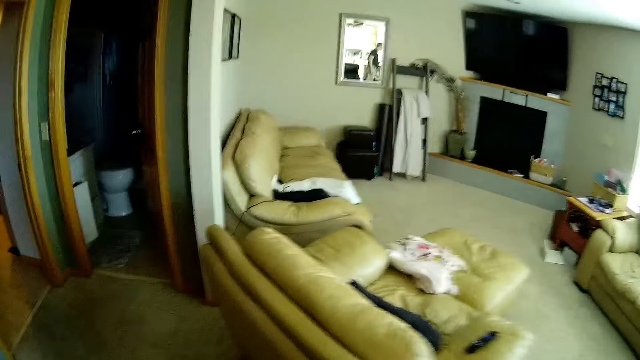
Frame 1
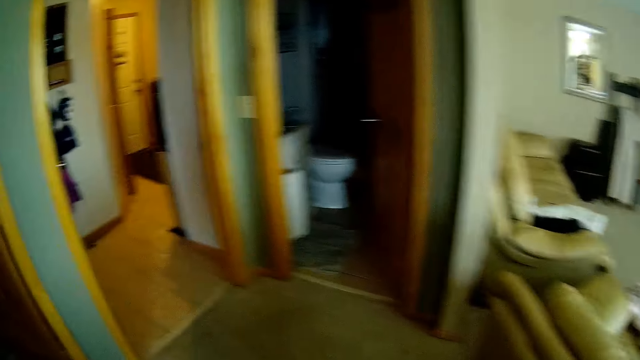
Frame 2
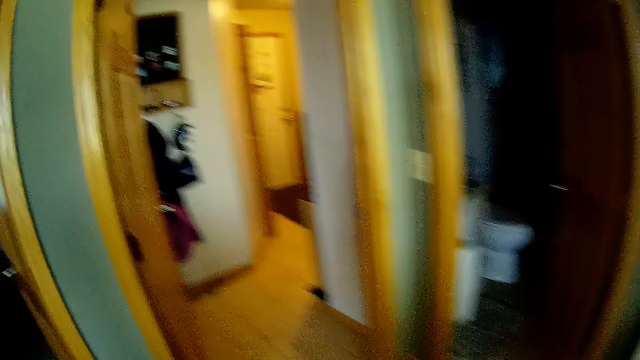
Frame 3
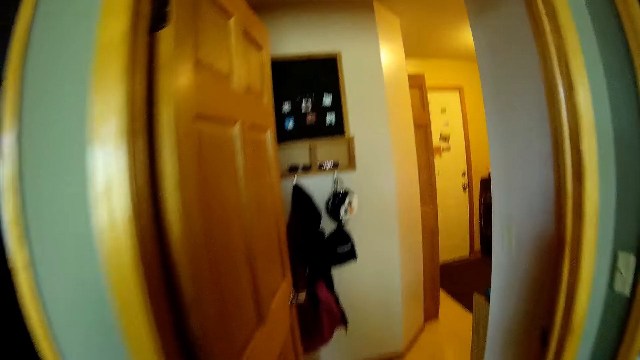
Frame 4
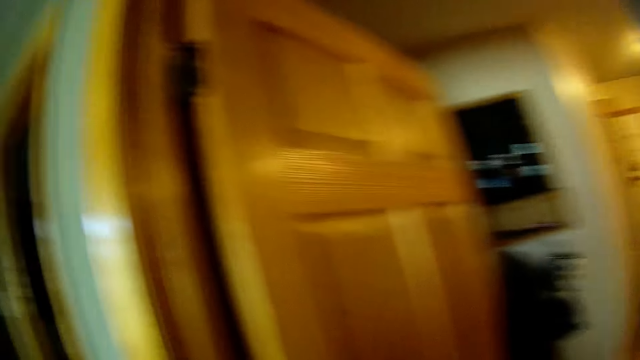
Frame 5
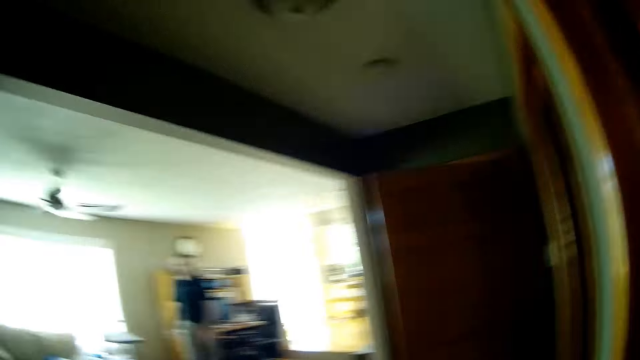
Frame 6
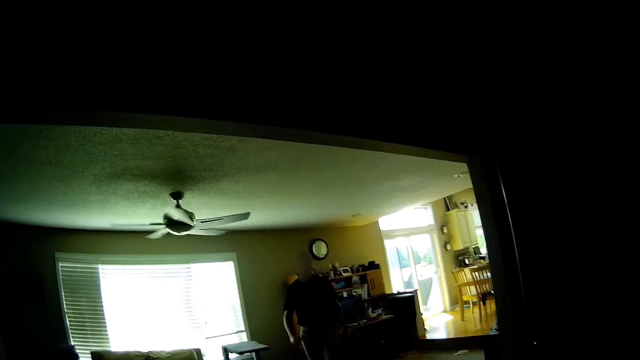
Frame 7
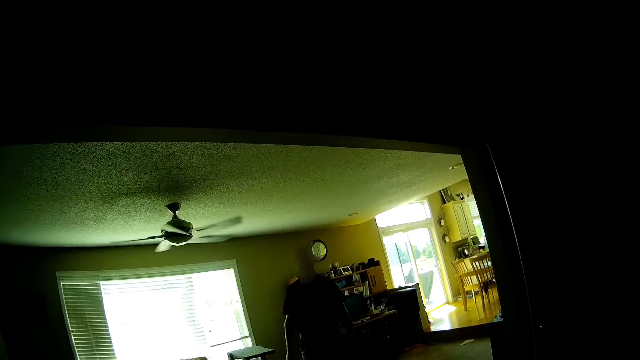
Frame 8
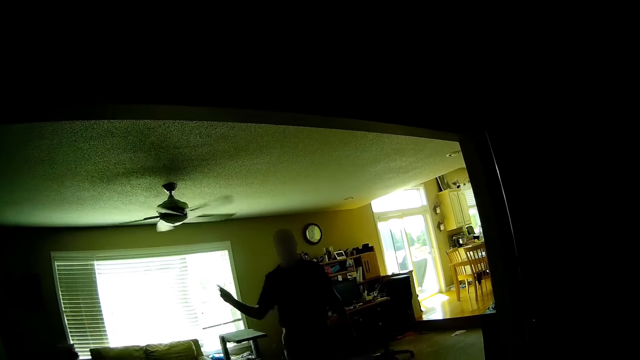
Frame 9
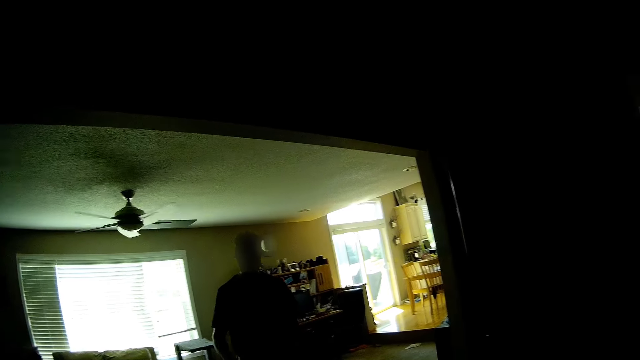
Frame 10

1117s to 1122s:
A man walks around the house. The man points a finger.

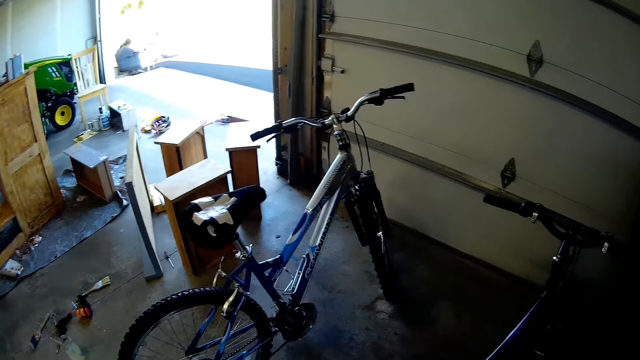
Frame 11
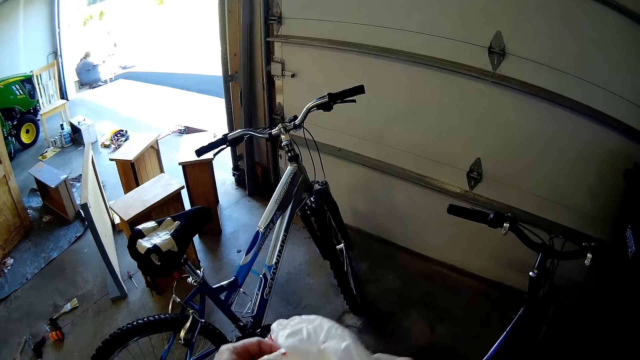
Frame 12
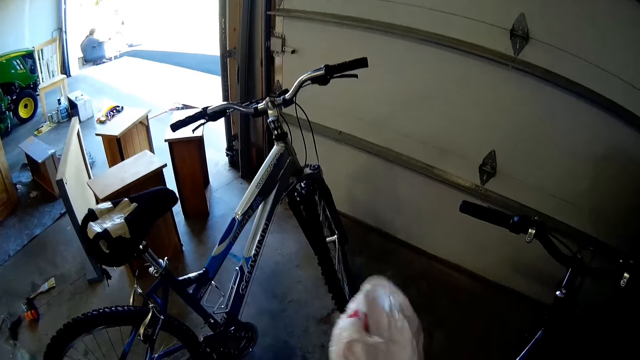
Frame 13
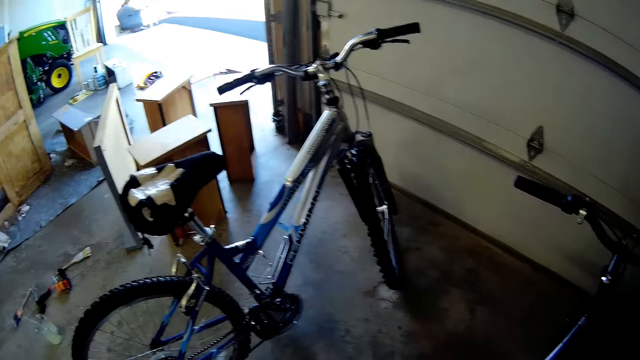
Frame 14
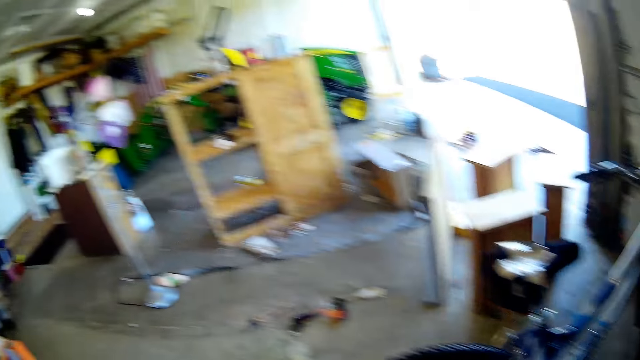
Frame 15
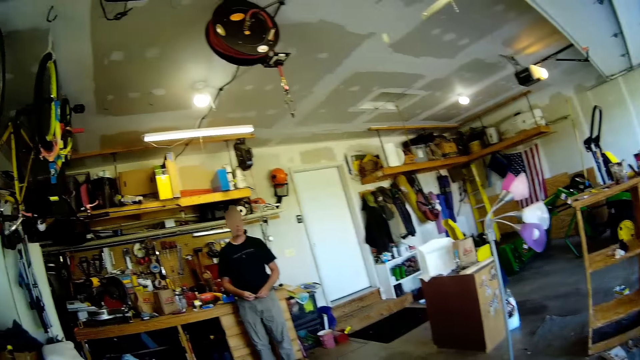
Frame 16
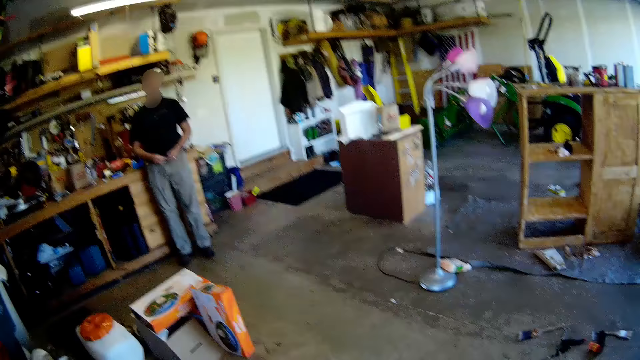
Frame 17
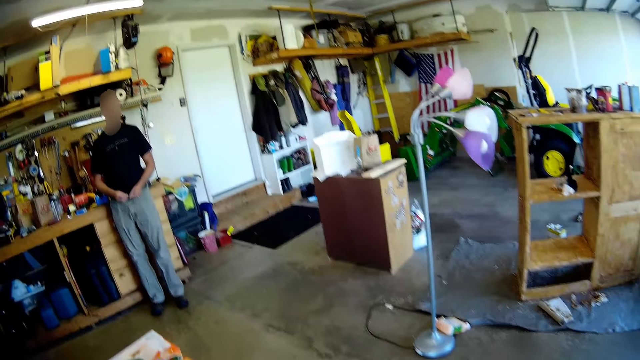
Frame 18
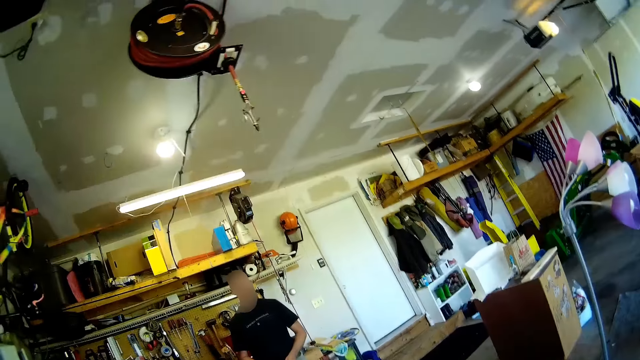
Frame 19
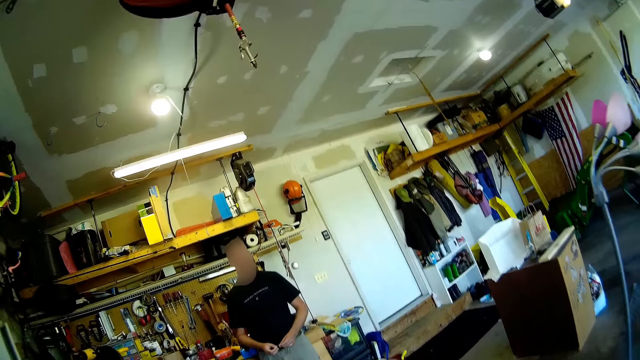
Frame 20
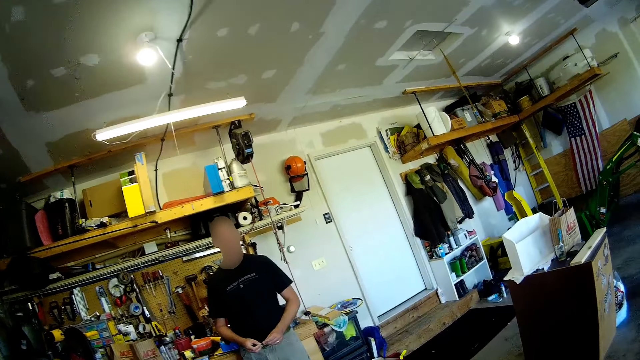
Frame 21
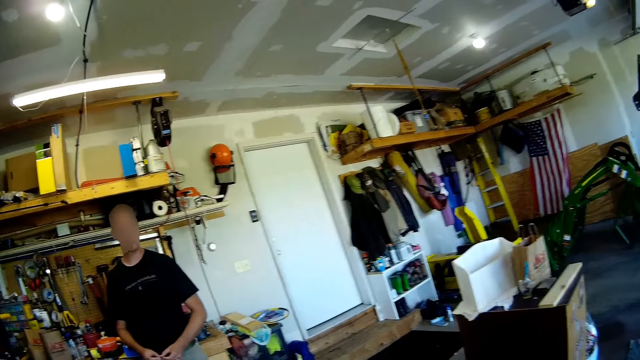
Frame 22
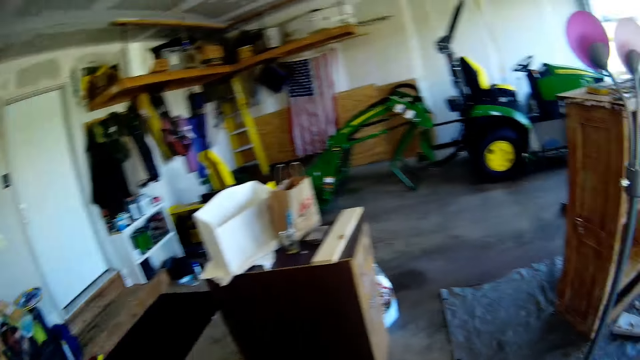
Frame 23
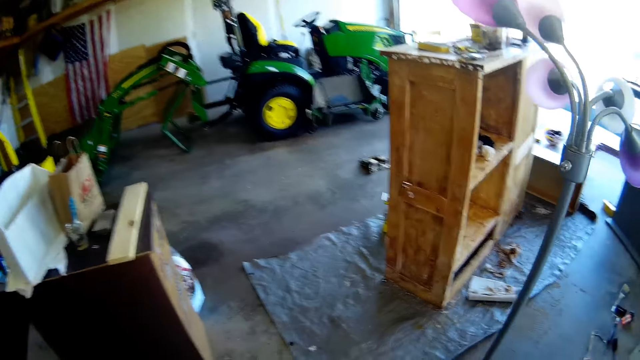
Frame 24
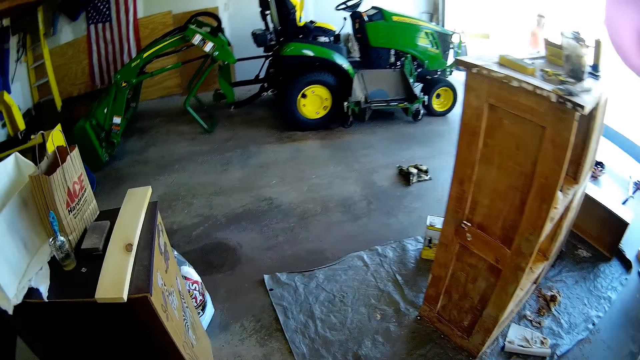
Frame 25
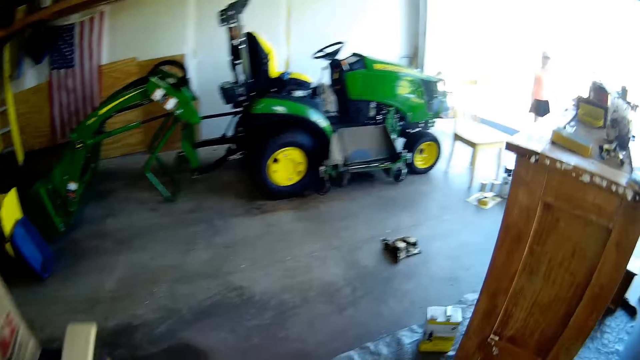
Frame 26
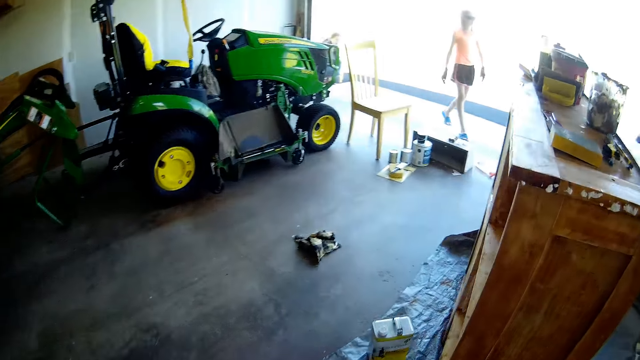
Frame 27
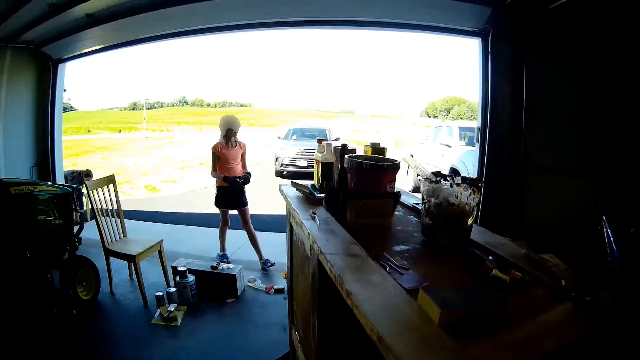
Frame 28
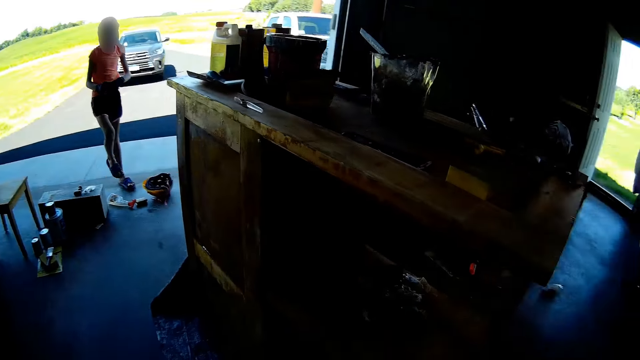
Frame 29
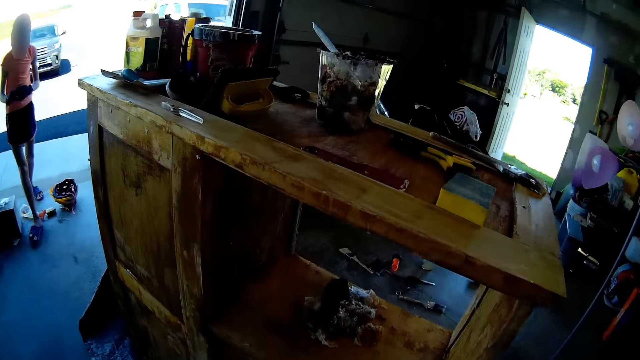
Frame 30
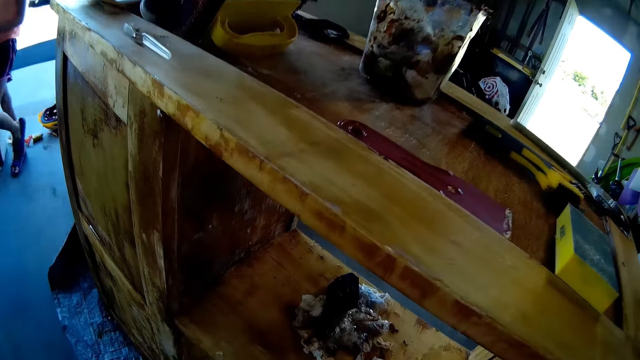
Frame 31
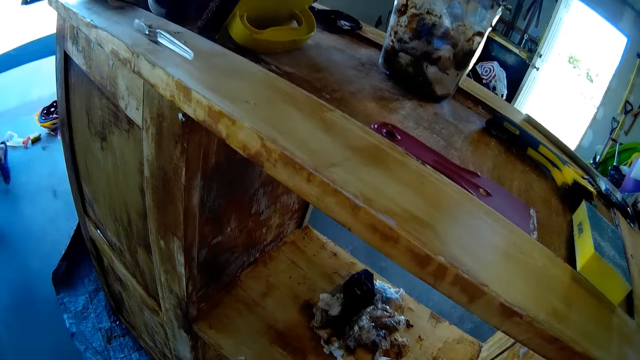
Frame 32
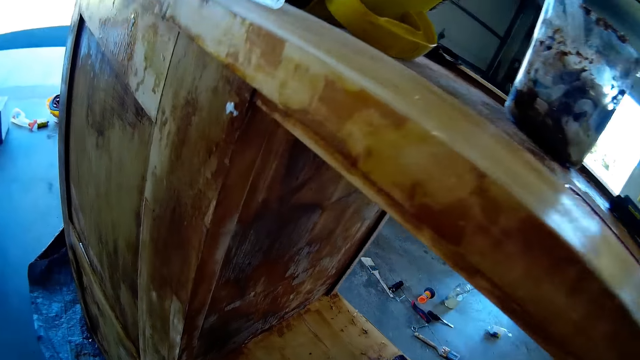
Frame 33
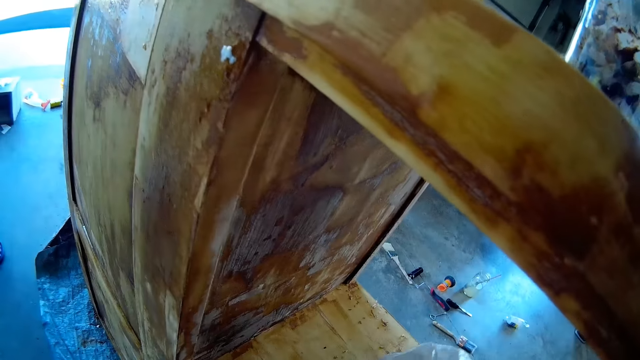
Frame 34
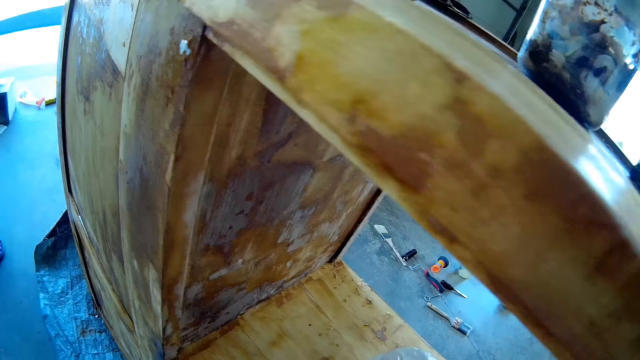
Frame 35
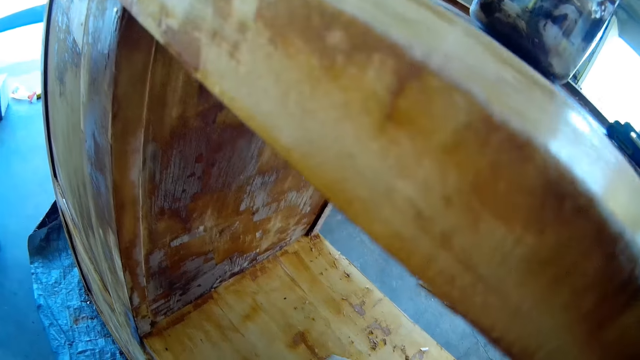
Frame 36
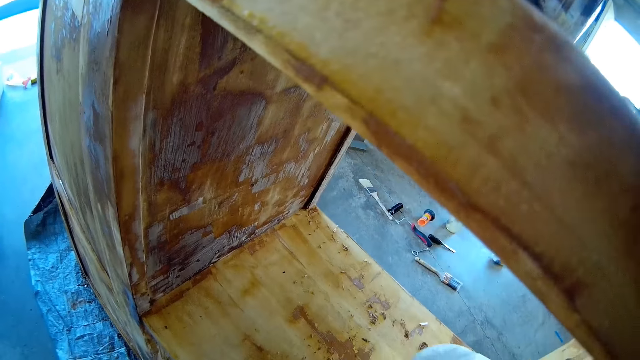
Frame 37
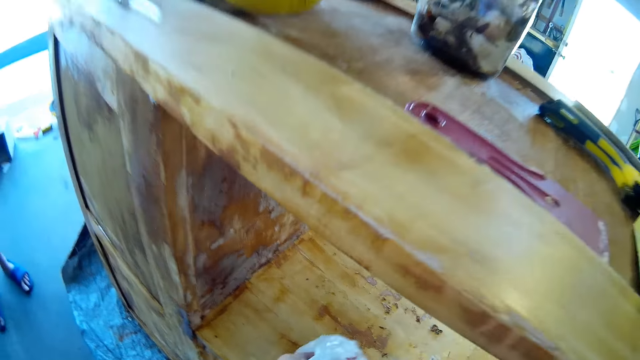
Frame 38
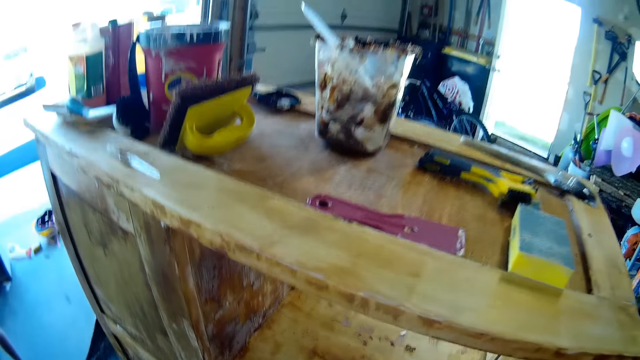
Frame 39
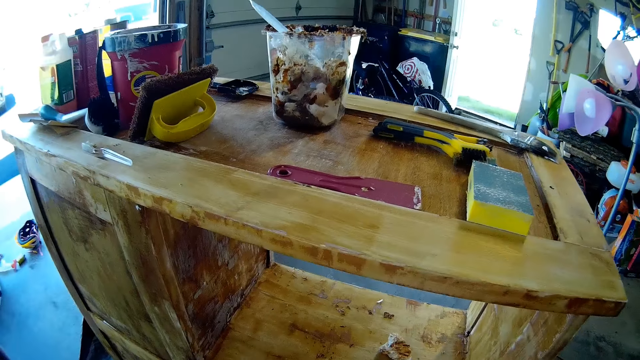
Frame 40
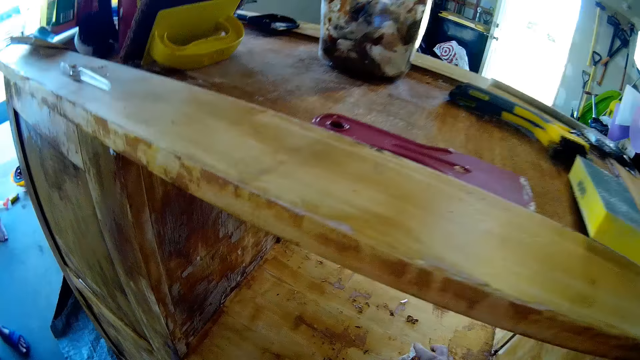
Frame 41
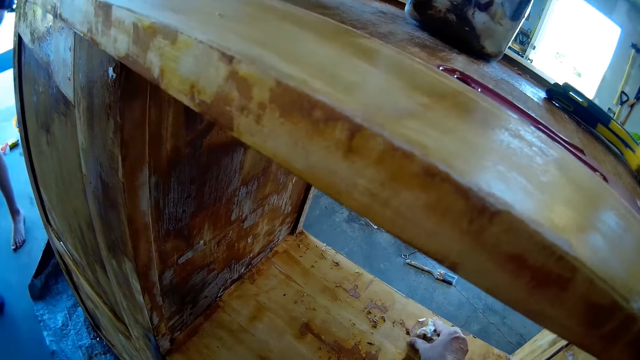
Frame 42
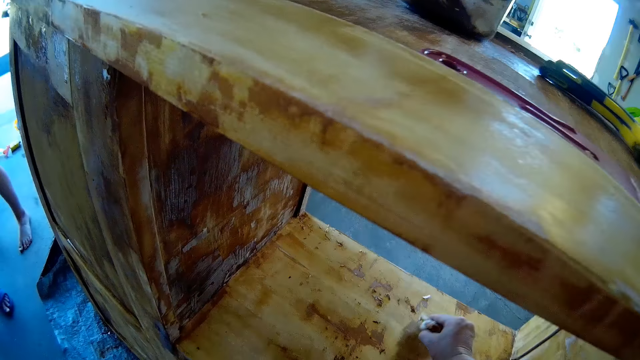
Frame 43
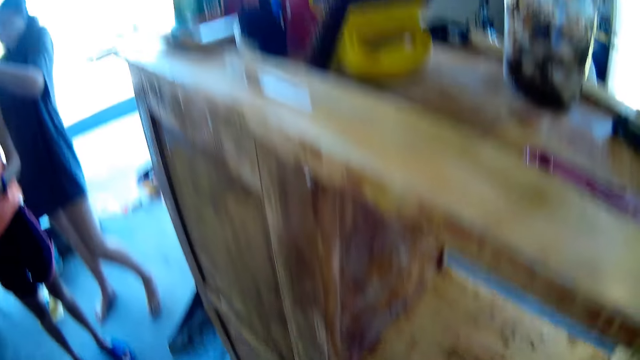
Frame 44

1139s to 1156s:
The camera wearer holds plastic bags with hands. A man stands in the garage. The camera wearer walks around the garage. A girl walks around the garage. A woman walks towards the camera wearer. The camera wearer collects dirt with a hand. A lady walks around the garage. The camera wearer picks dirt from the wooden frame.
